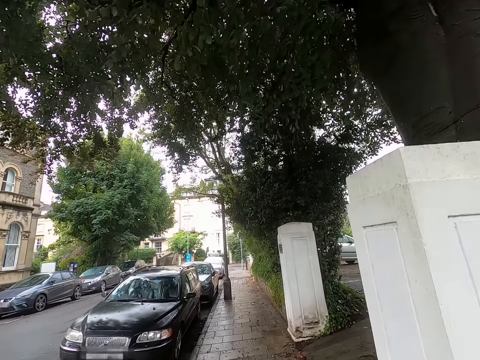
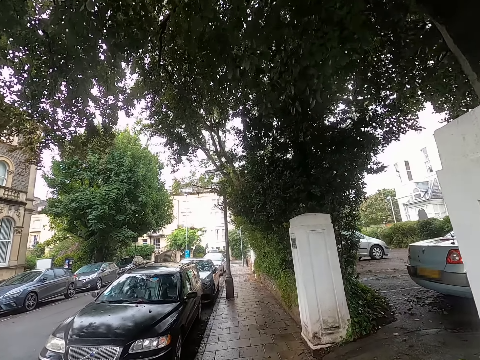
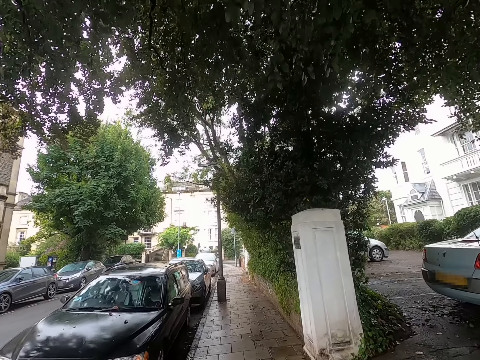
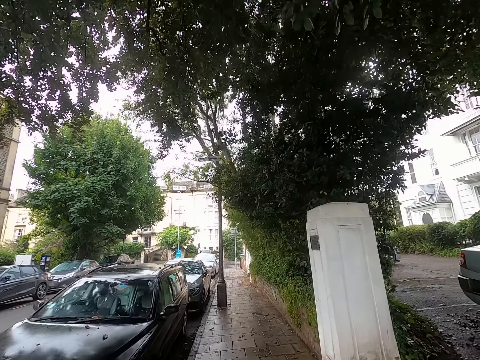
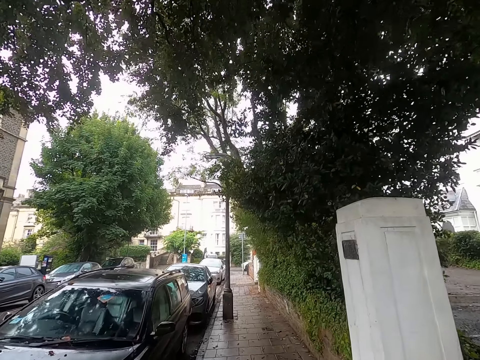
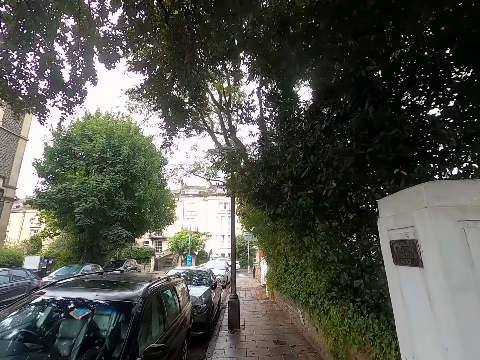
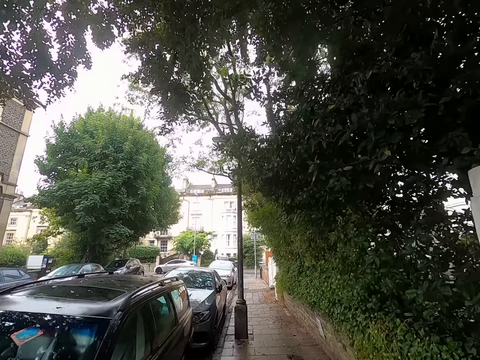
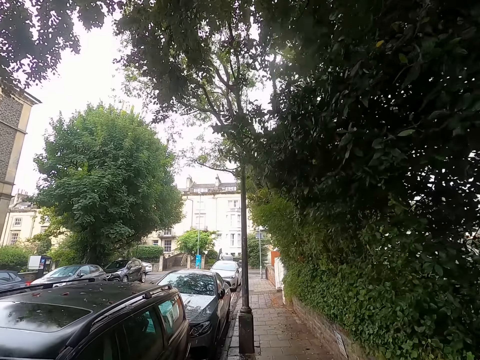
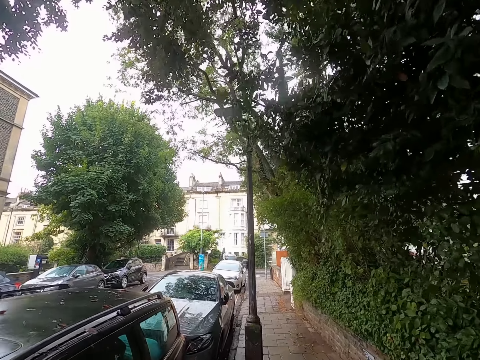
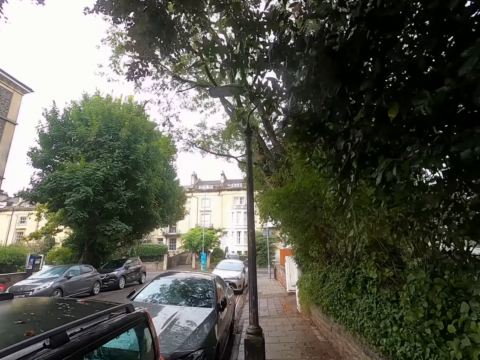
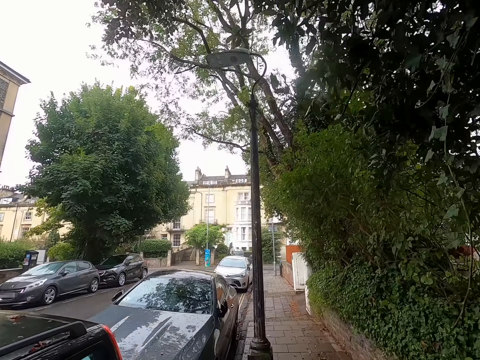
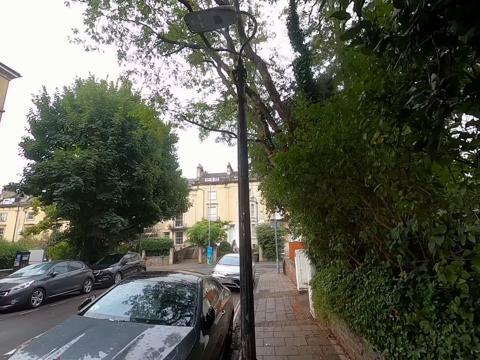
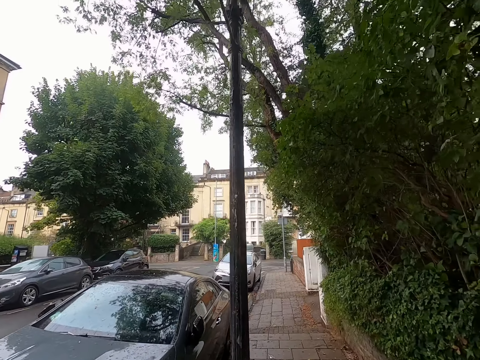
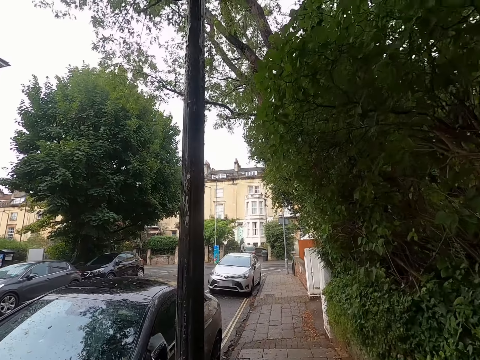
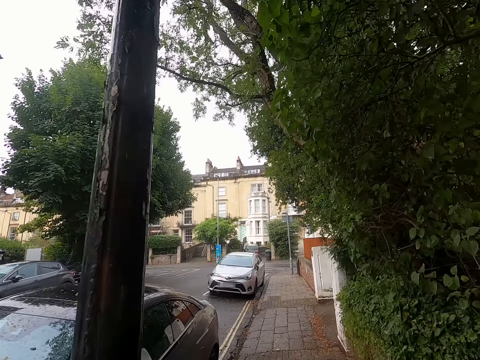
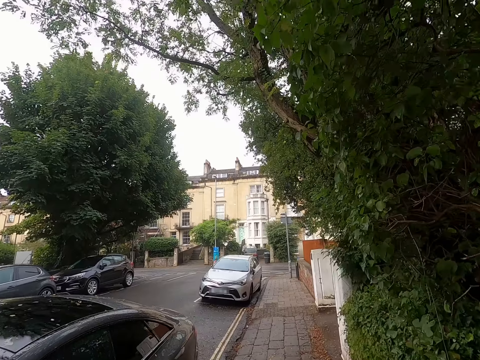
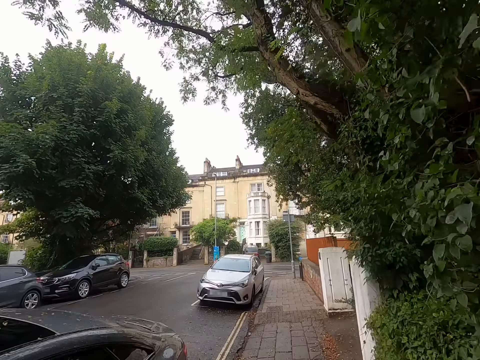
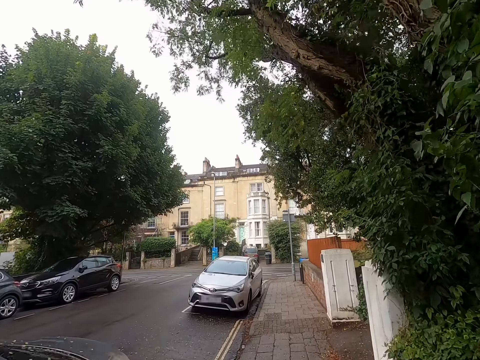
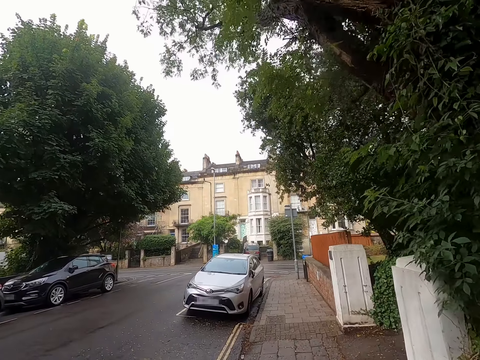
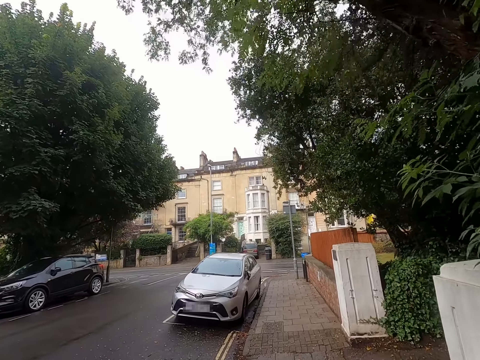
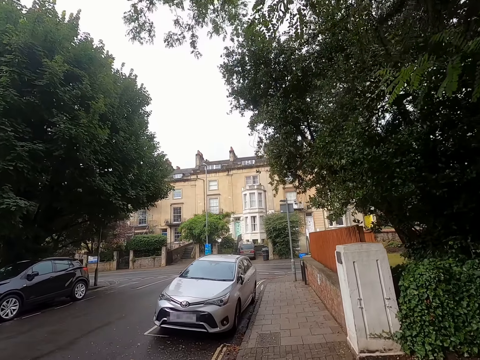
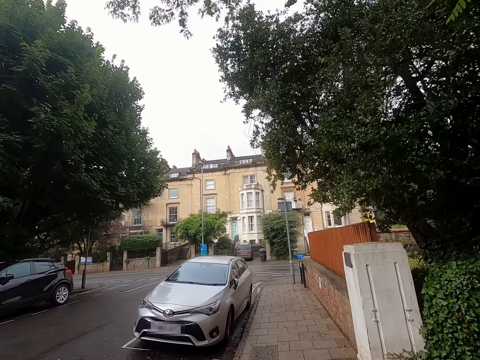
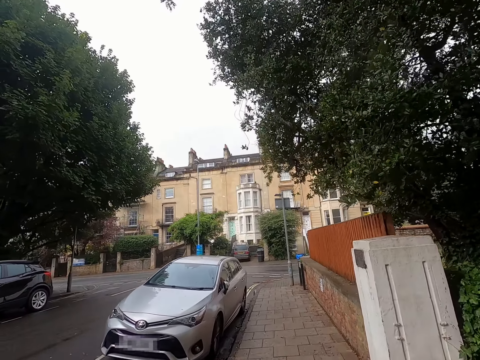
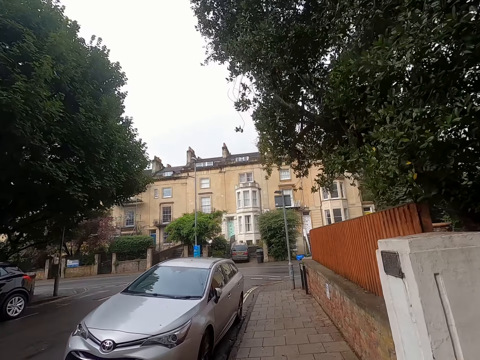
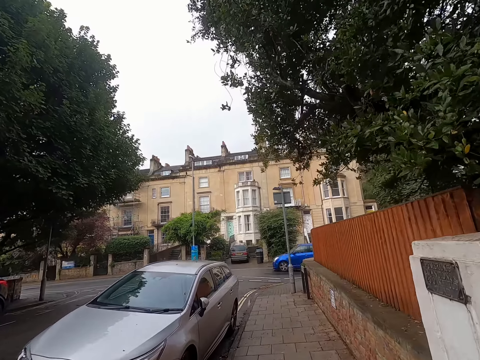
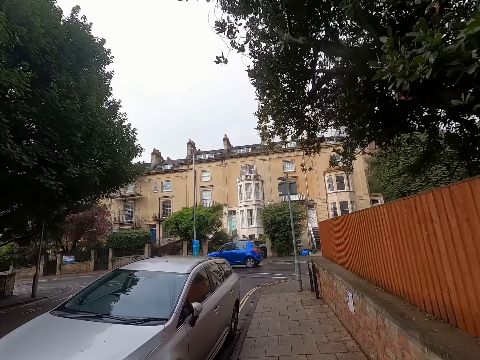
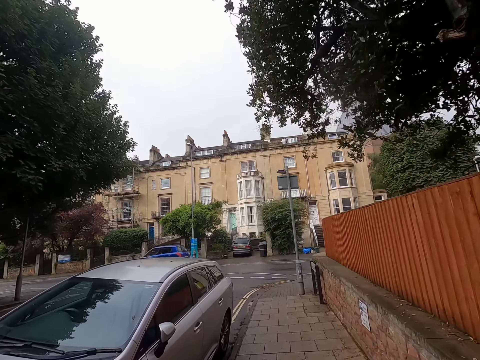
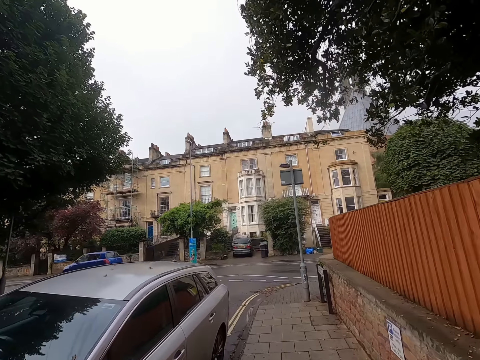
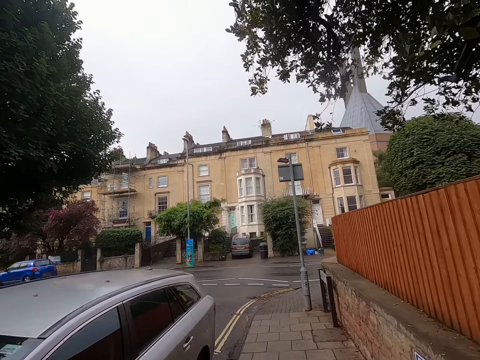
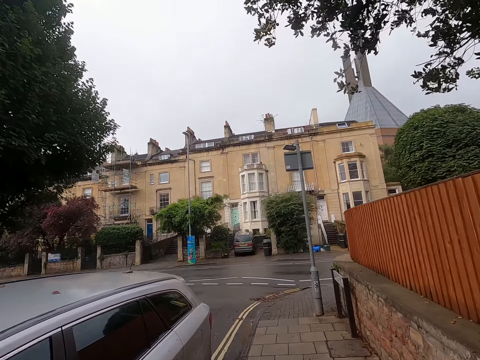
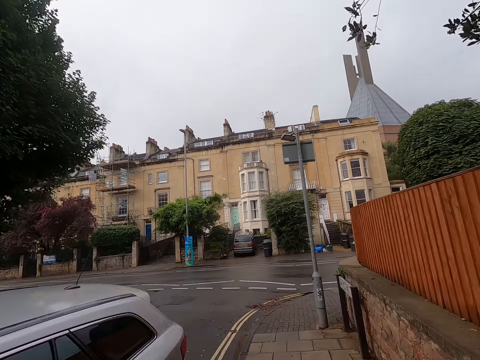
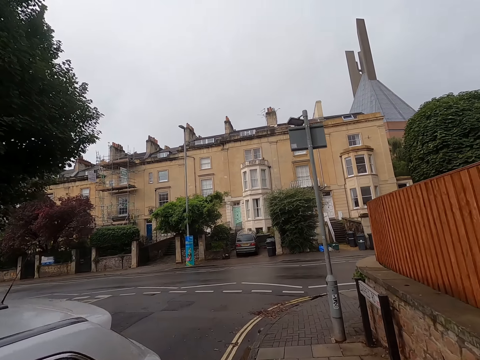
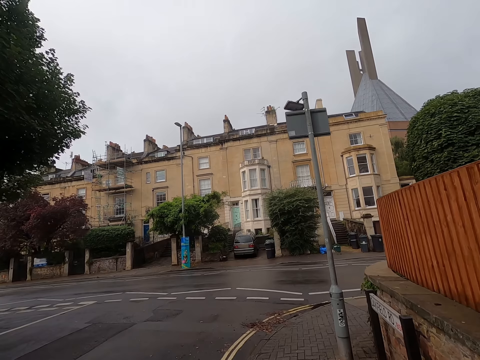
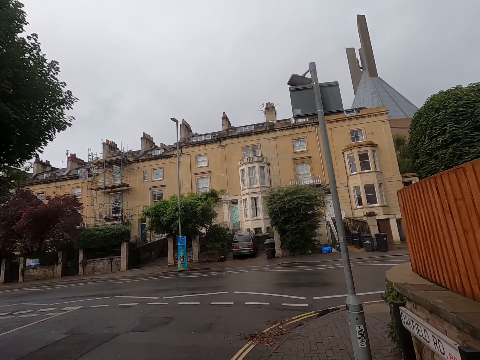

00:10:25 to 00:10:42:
A white car drives past the camera wearer. A blue car drives past the camera wearer.

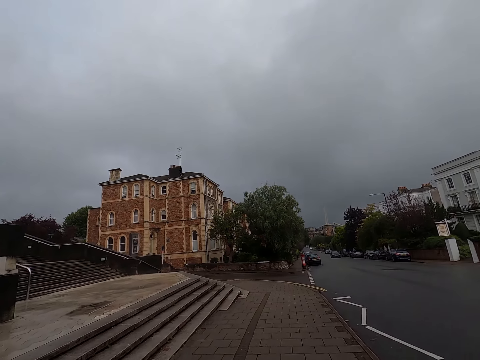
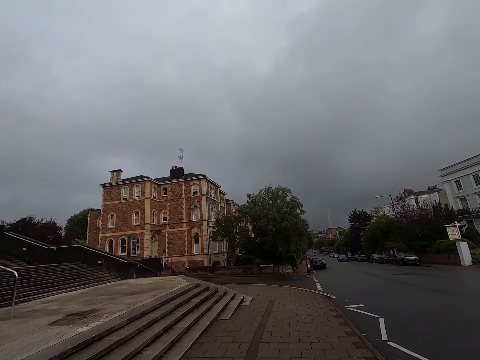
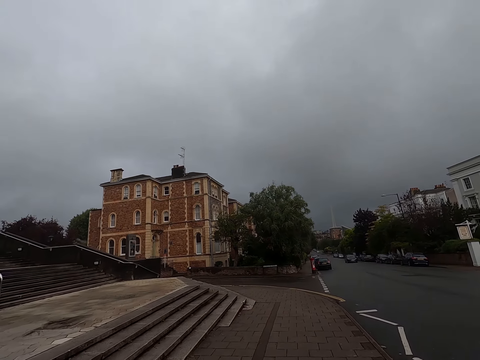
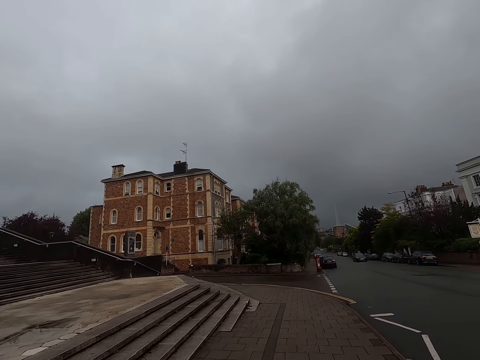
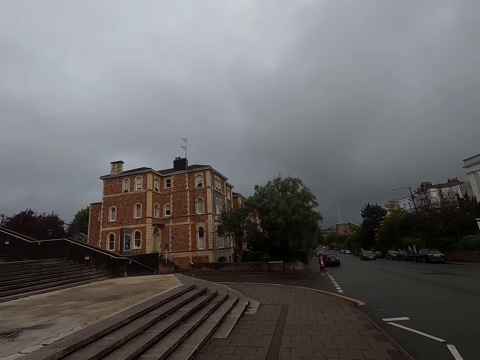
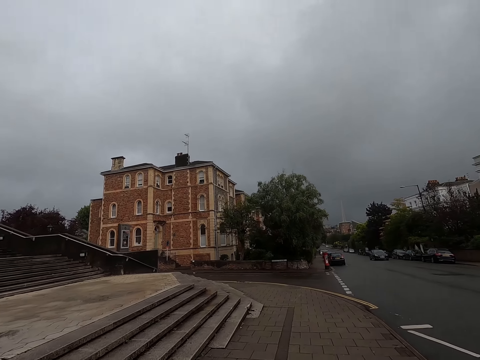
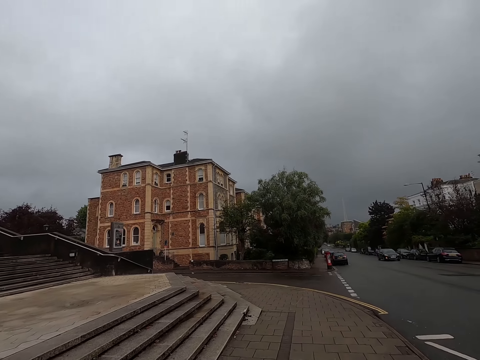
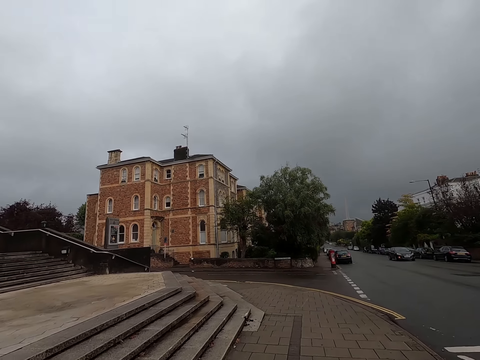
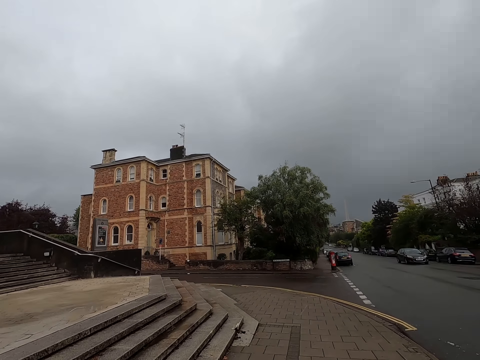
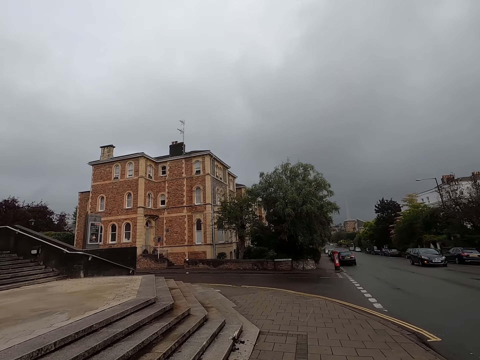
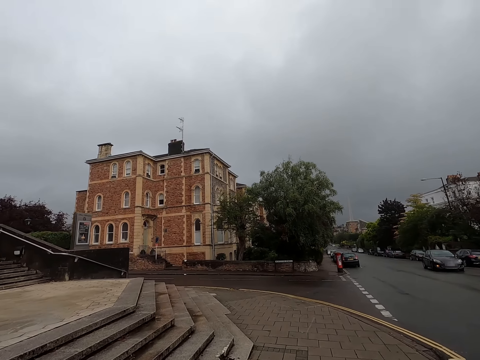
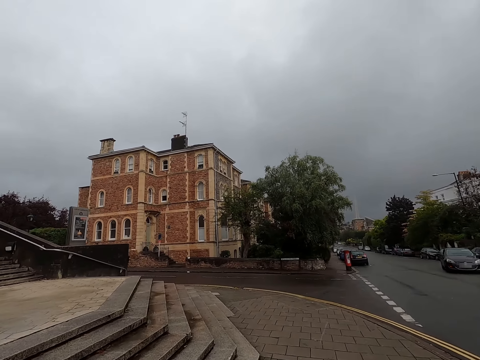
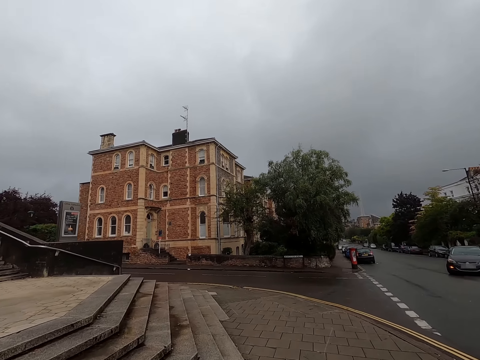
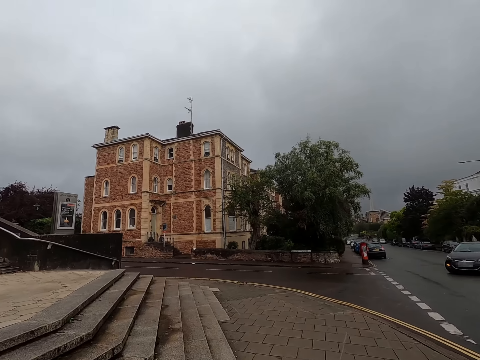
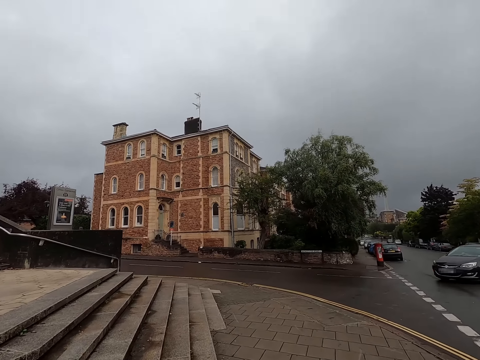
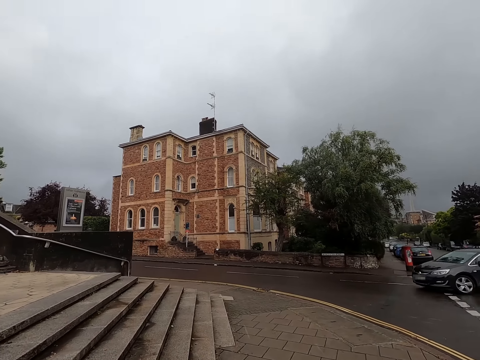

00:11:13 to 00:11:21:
A black car drives past the camera wearer.
